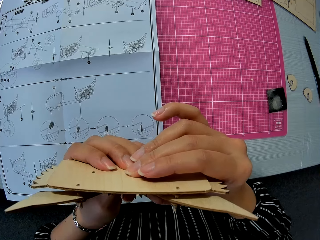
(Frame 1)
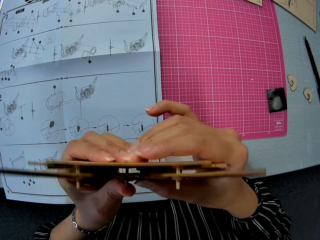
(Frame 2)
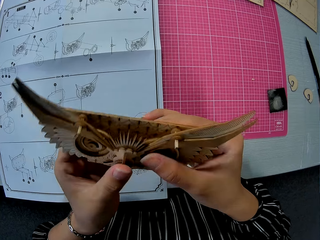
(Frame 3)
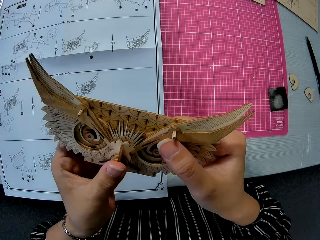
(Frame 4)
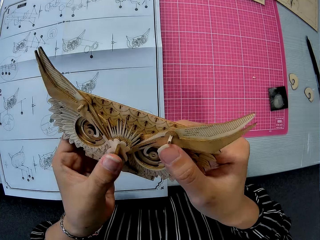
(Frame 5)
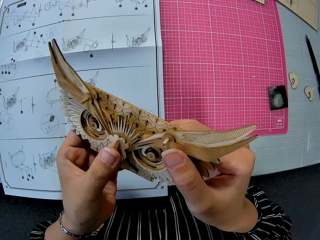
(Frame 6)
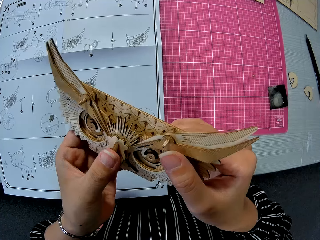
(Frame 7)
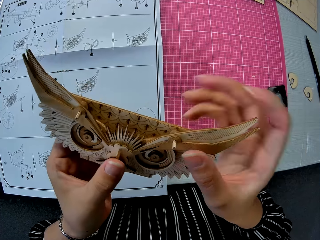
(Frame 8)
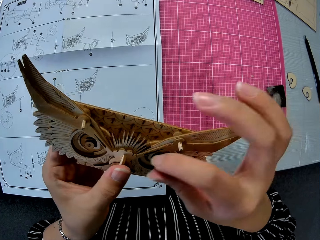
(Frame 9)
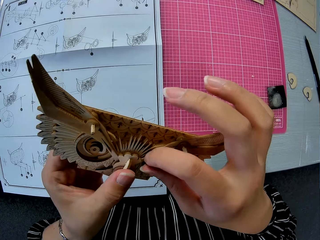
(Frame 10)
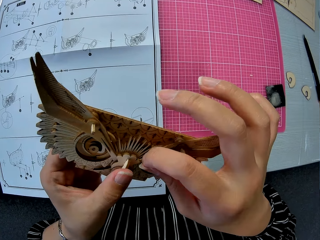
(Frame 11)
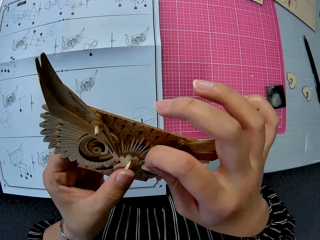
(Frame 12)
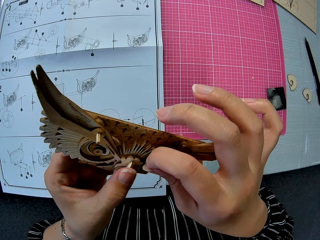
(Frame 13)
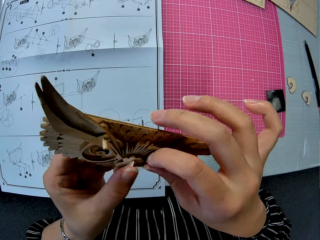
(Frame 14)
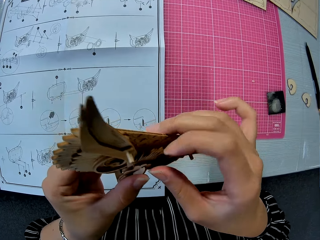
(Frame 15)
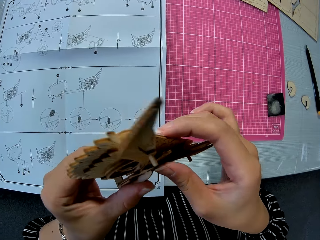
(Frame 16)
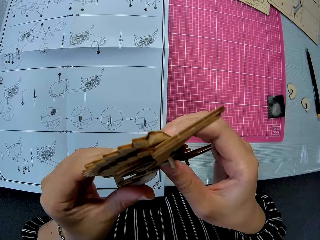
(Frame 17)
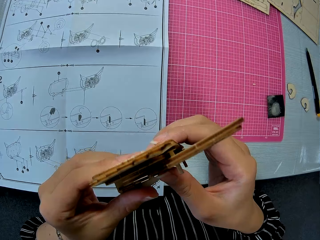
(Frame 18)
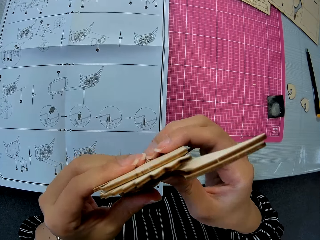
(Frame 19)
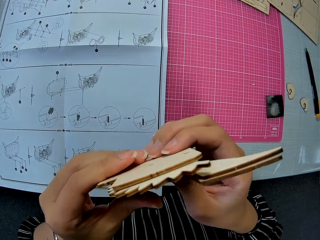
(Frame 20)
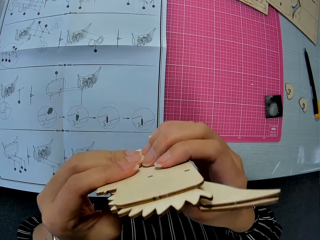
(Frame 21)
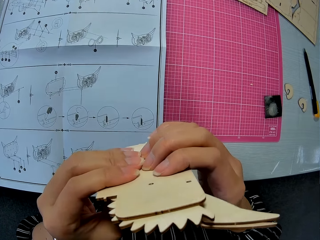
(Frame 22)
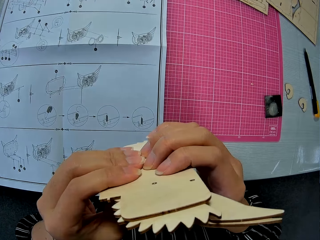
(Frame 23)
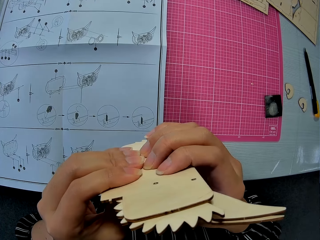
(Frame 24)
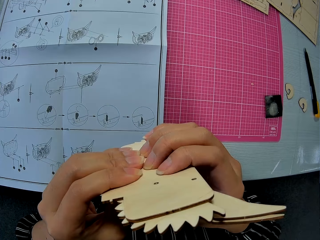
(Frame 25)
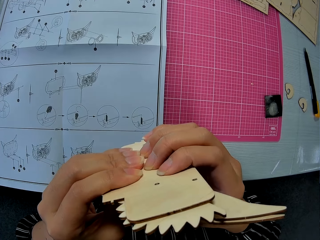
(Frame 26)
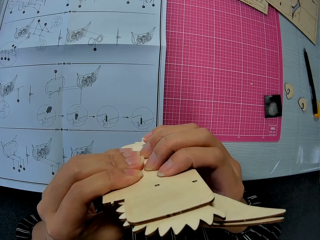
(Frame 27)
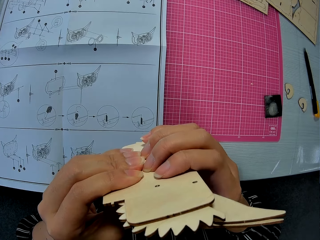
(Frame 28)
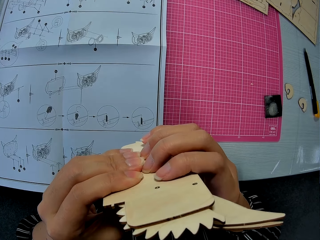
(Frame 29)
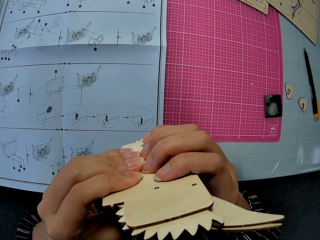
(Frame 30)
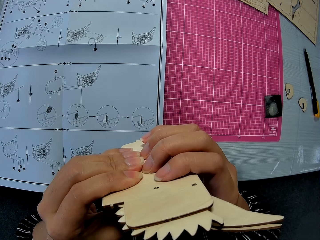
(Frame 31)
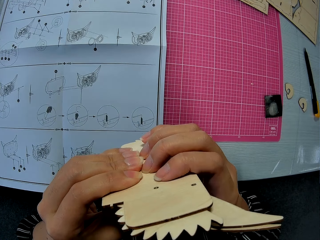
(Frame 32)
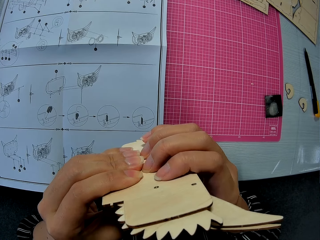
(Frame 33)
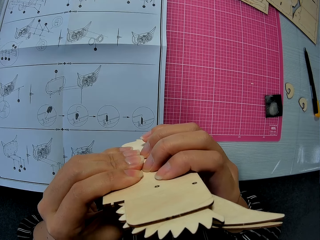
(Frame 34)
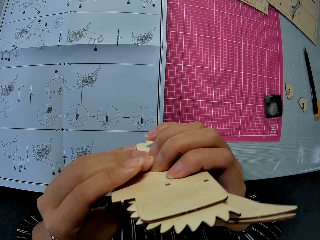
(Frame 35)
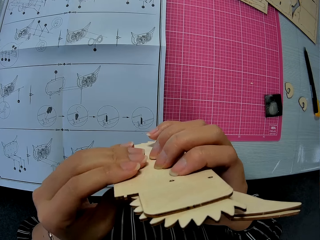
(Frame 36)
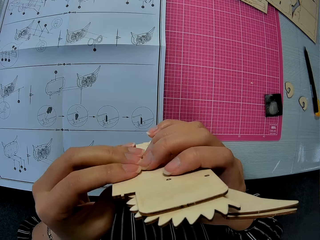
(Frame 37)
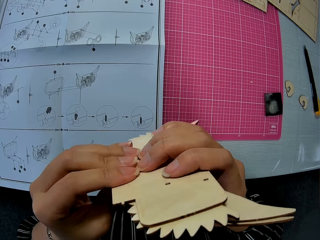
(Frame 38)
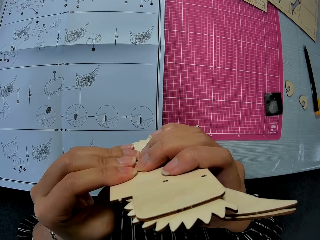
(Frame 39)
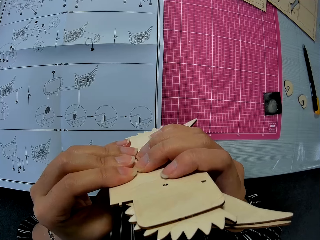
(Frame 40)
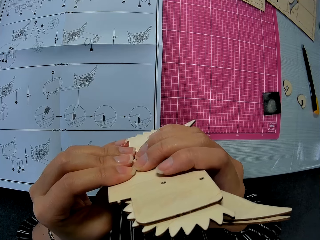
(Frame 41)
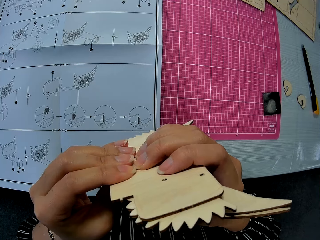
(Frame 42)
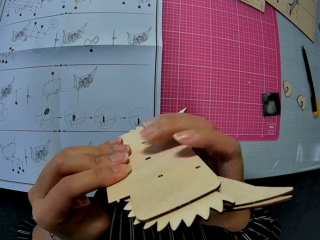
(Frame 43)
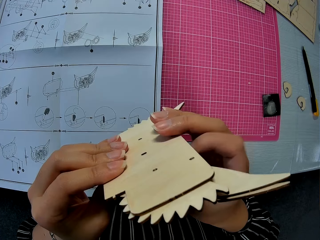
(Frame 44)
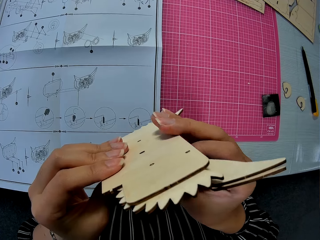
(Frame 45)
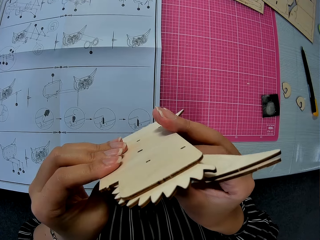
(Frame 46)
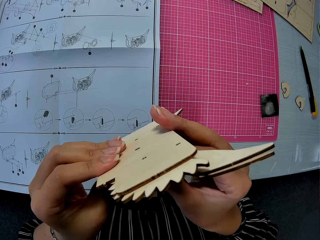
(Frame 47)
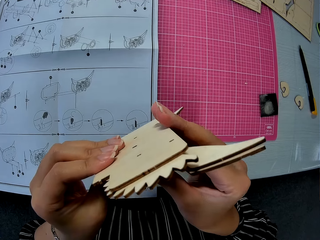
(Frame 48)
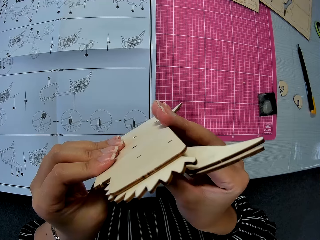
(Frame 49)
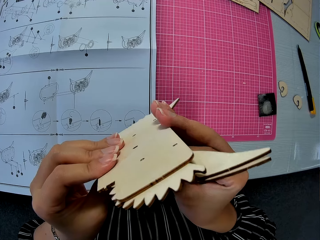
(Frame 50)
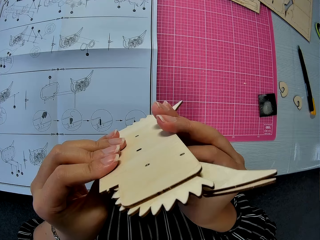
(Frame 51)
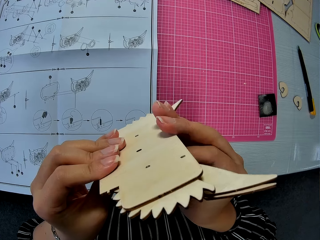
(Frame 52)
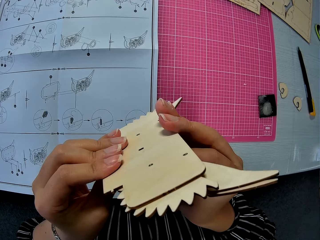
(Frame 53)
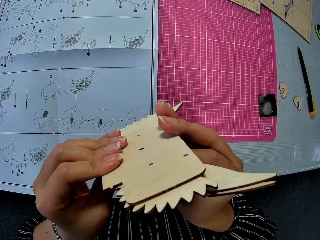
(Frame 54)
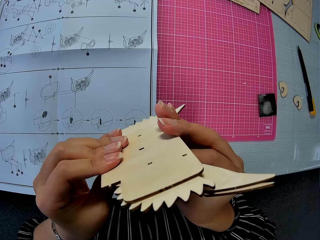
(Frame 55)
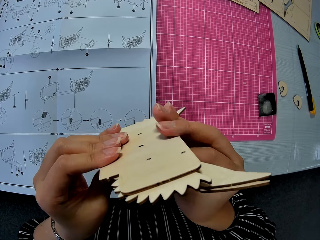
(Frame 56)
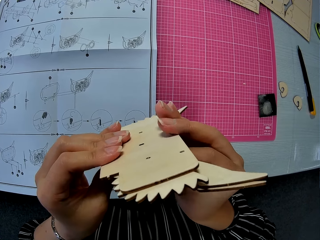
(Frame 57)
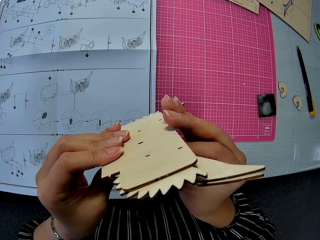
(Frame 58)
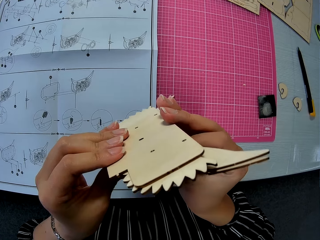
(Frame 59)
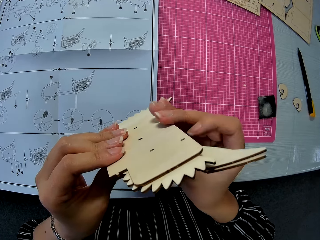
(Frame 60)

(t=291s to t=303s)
The camera wearer holds the wood craft. They turn the wood craft.

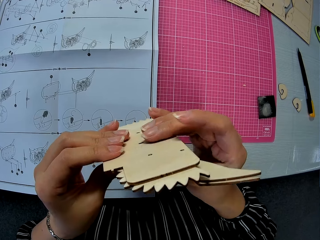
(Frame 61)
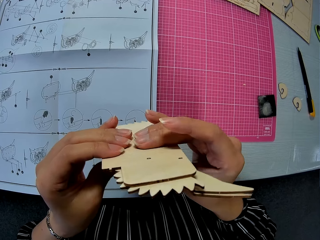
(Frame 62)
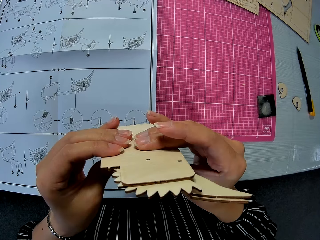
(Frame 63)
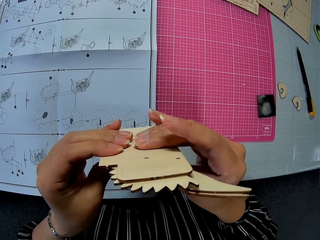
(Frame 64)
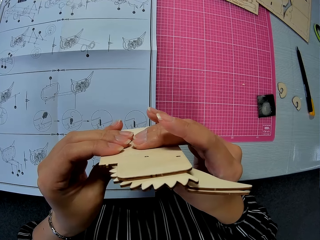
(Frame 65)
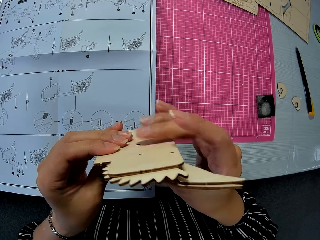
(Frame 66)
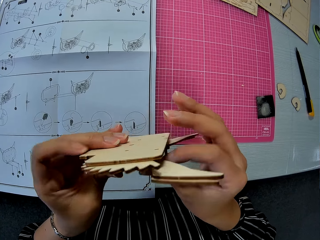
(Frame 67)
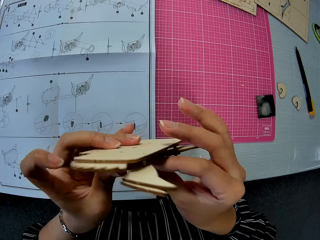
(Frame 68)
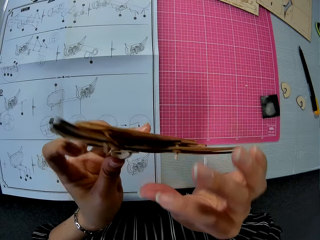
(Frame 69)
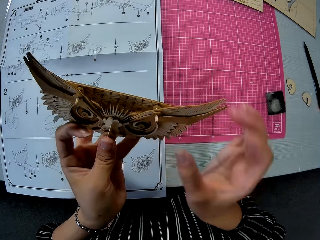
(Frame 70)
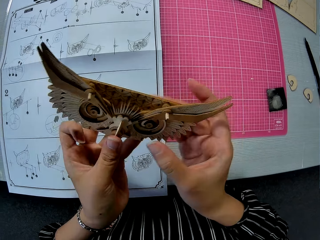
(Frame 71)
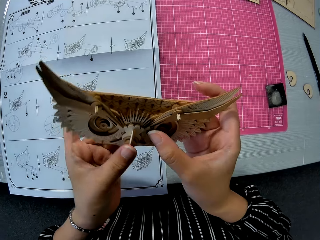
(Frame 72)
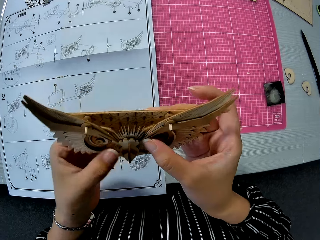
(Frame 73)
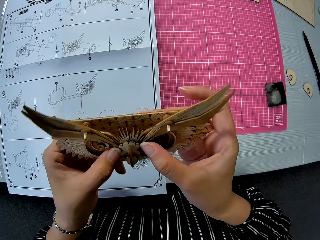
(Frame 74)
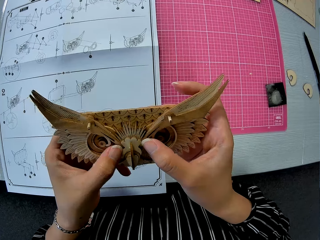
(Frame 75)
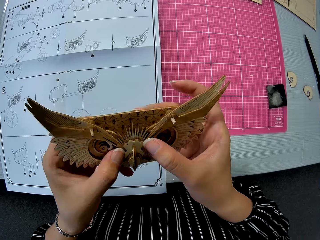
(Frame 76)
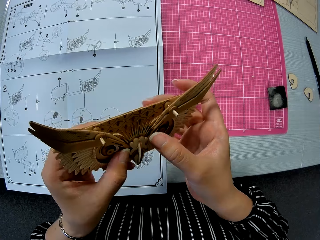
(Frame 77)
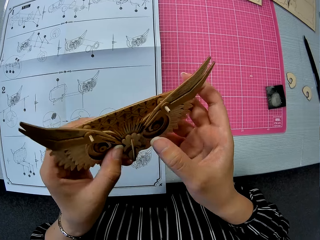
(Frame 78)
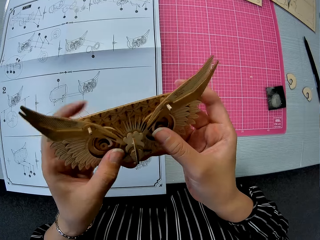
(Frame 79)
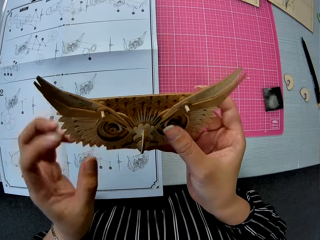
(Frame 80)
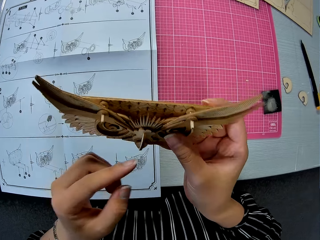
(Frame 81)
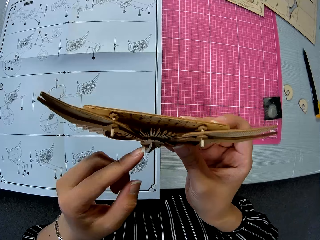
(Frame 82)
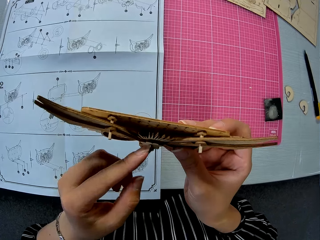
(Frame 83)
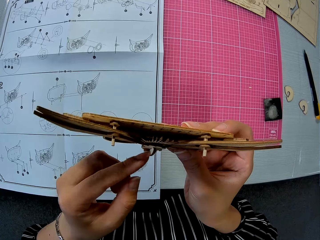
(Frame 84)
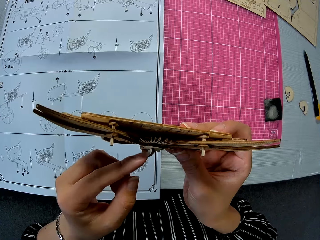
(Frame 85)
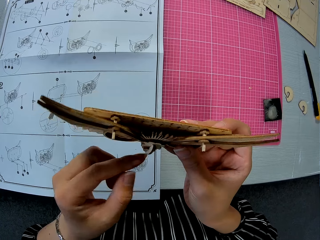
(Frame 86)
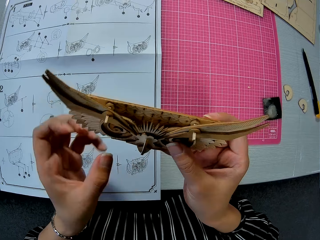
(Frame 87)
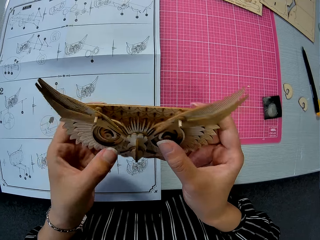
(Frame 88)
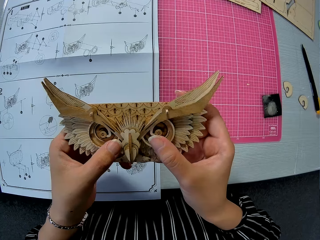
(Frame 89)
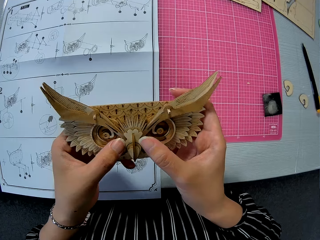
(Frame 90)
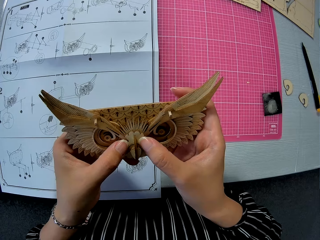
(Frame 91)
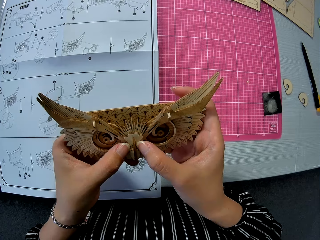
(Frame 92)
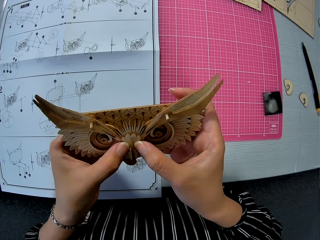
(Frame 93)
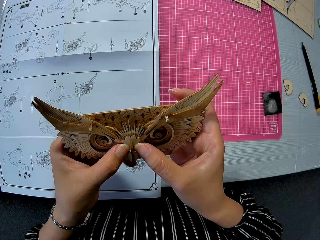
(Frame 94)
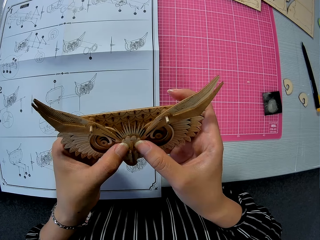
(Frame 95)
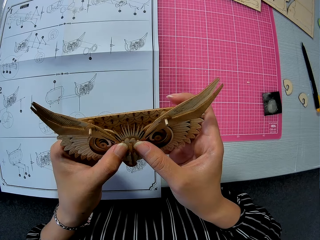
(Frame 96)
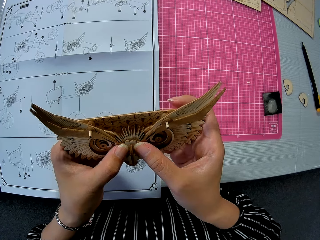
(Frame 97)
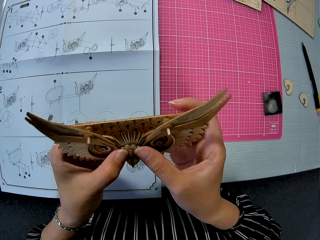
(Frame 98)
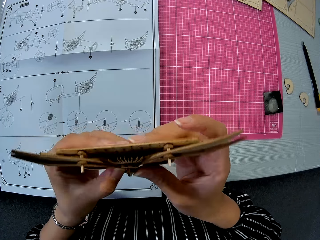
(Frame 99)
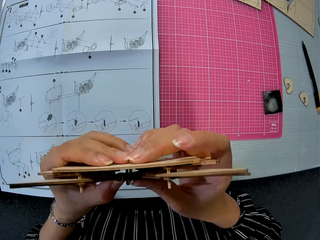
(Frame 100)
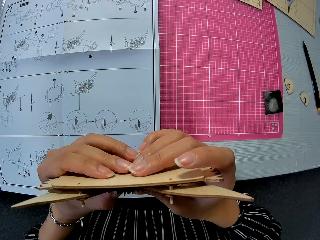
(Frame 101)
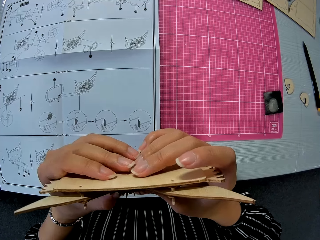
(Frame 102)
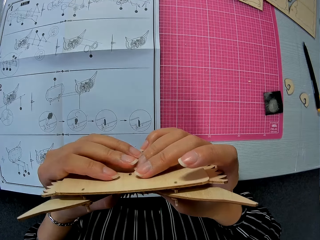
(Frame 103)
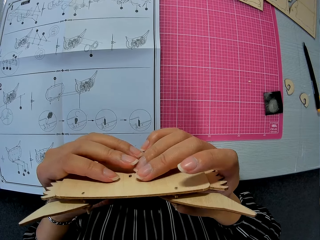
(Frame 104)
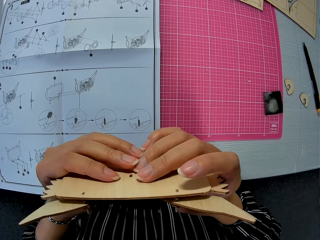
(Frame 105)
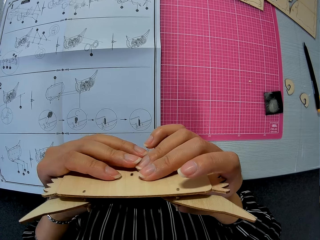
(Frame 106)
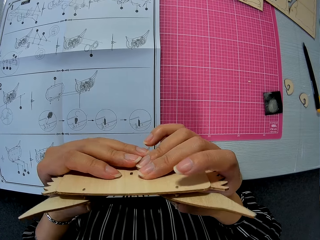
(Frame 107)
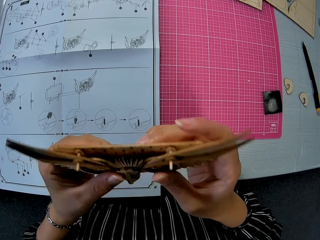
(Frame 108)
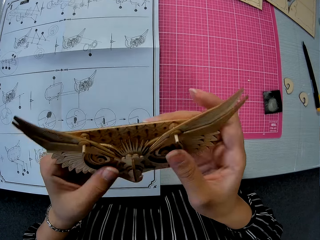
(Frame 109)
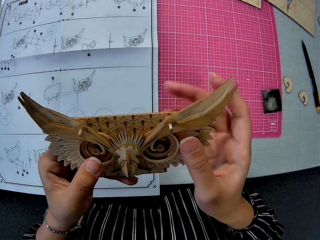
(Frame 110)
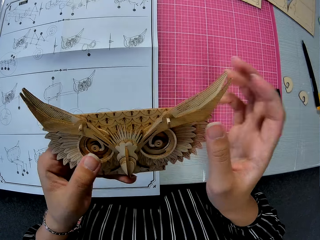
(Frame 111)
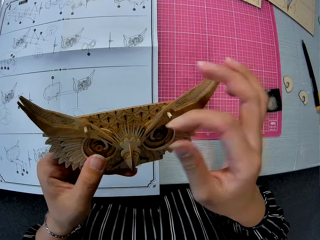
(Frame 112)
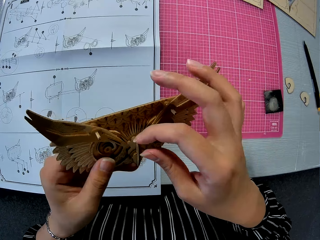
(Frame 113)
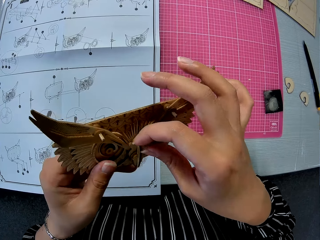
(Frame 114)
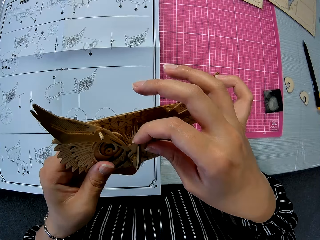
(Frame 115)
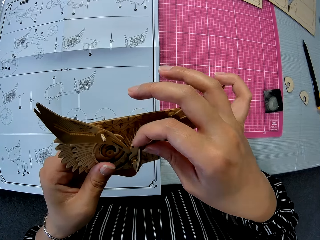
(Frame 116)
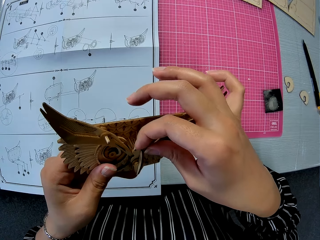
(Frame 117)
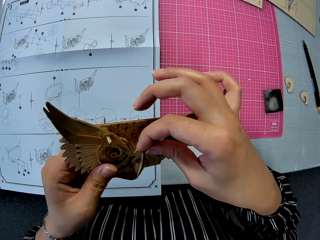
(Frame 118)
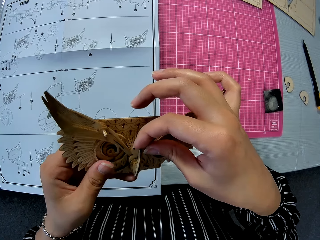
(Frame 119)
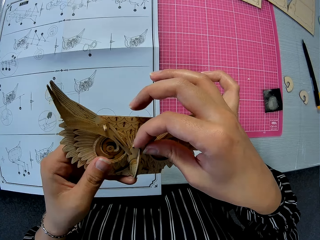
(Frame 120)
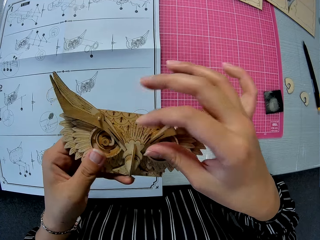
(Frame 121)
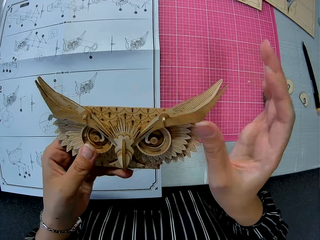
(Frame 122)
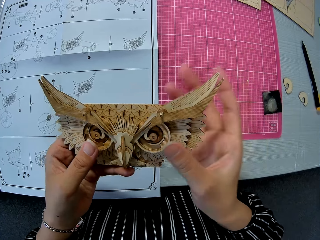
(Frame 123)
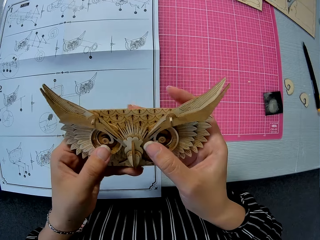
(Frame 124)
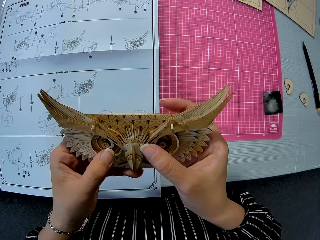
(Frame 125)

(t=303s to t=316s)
The camera wearer holds the wood craft. They turn the wood craft. They hold the wood craft. They turn the wood craft. They touch the wood craft.
